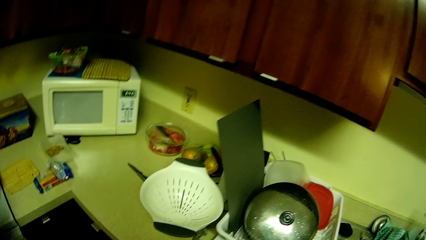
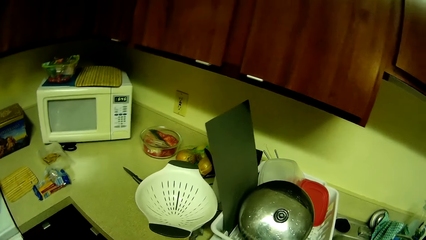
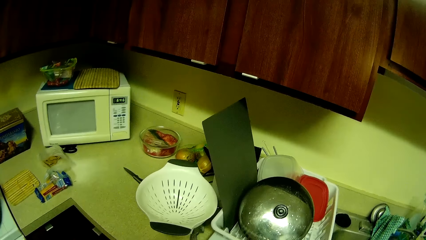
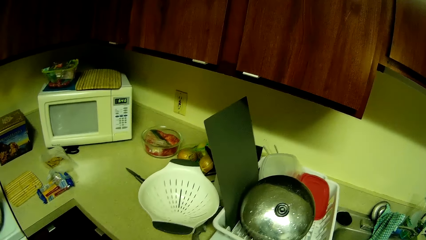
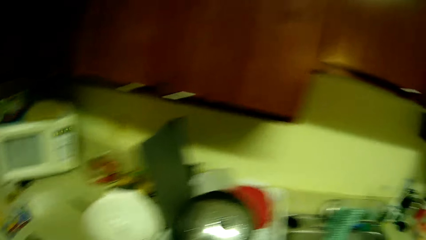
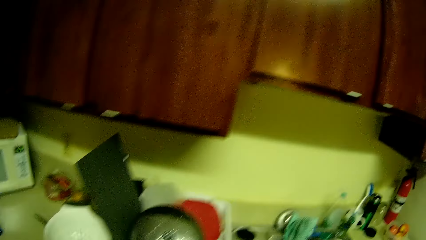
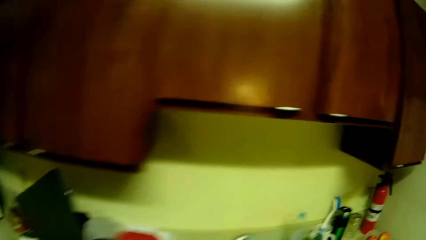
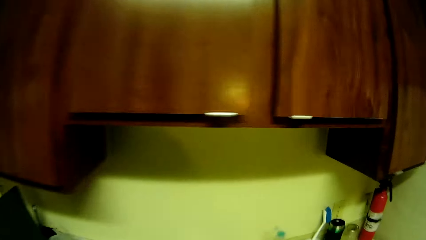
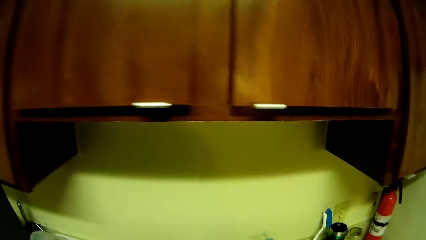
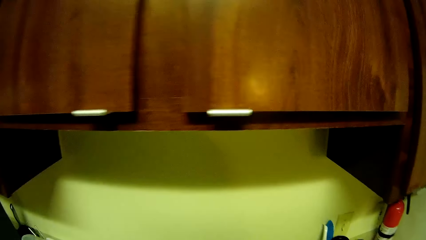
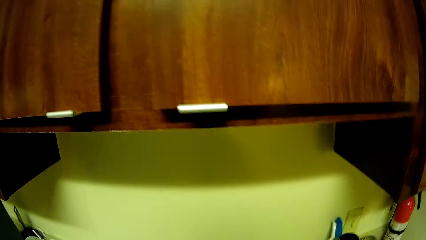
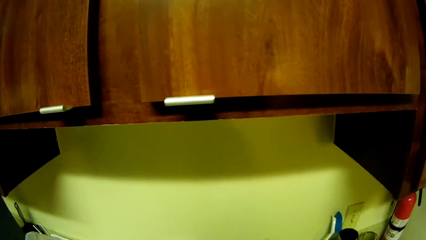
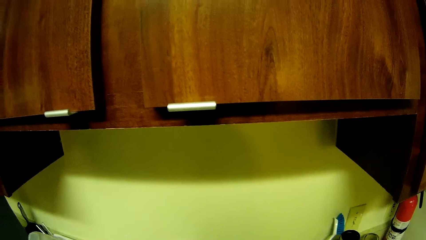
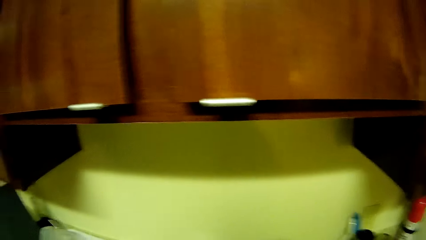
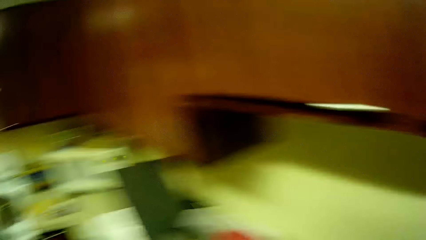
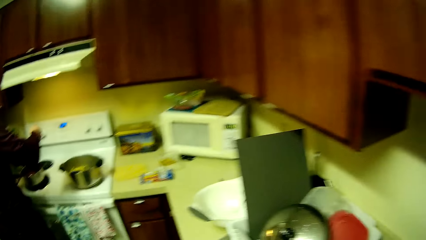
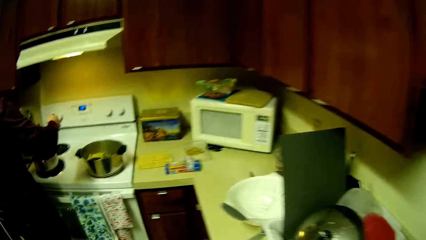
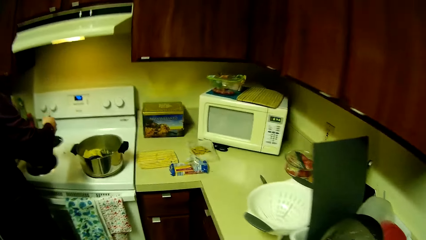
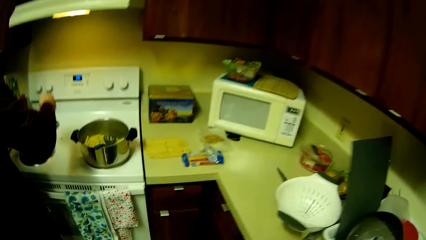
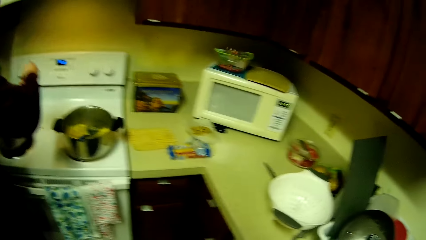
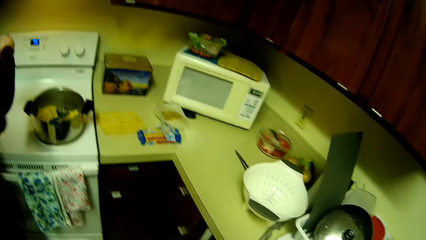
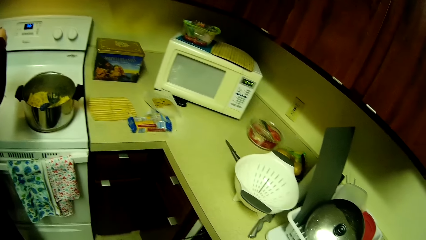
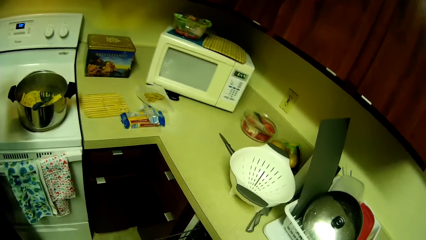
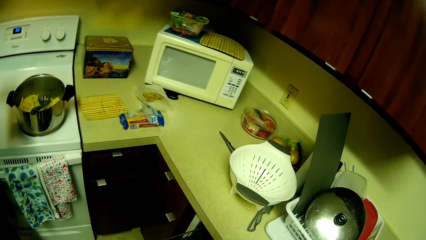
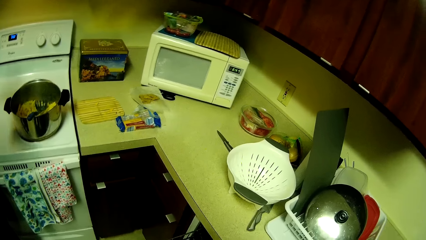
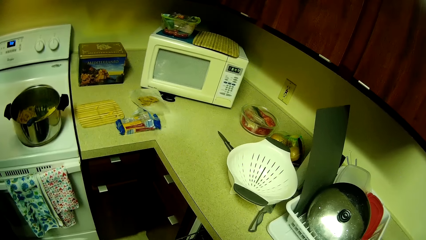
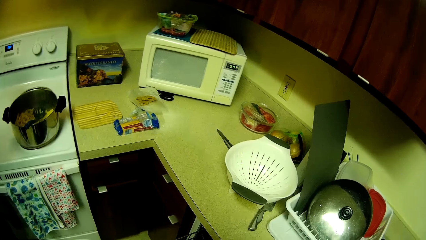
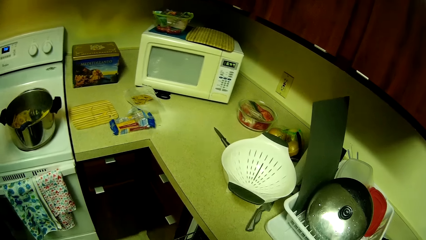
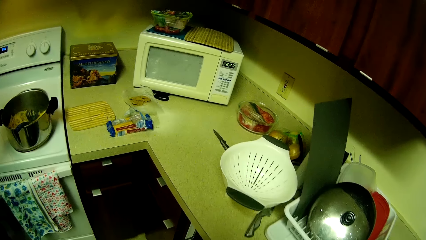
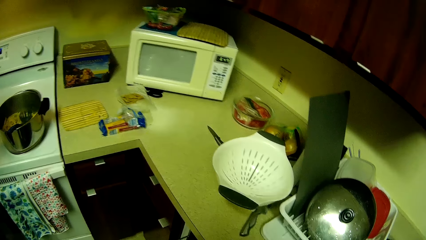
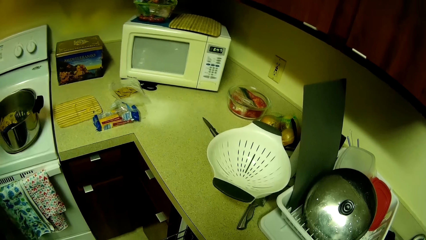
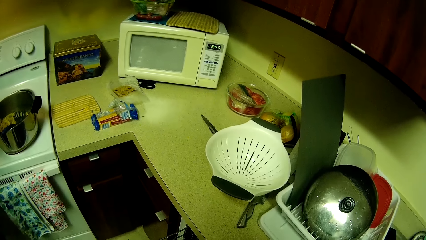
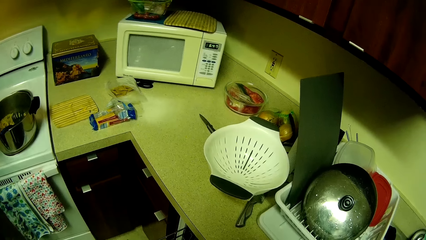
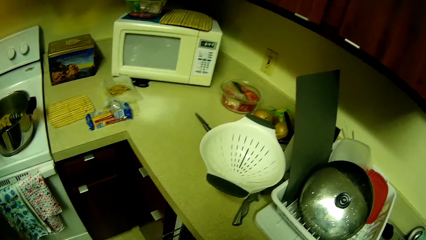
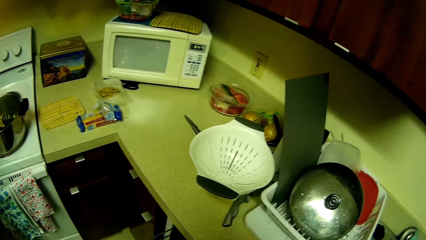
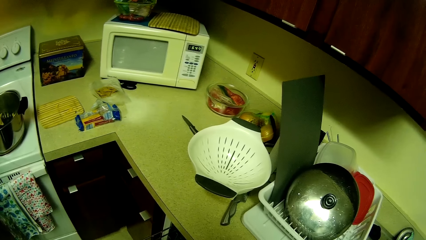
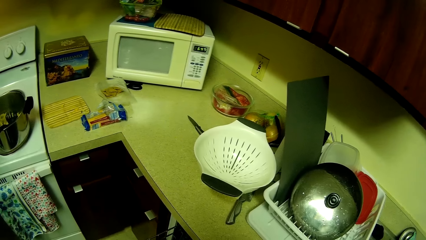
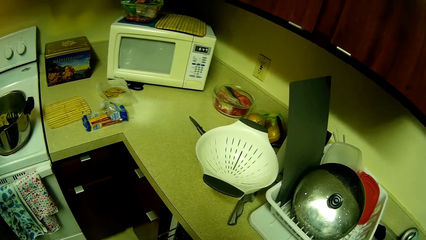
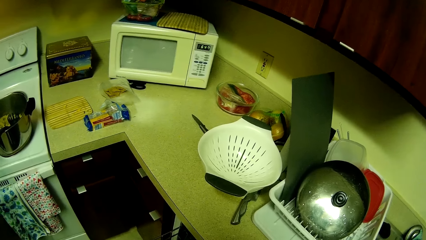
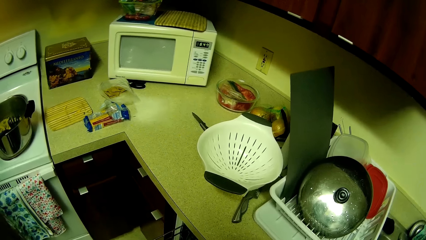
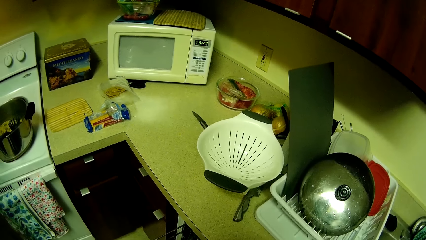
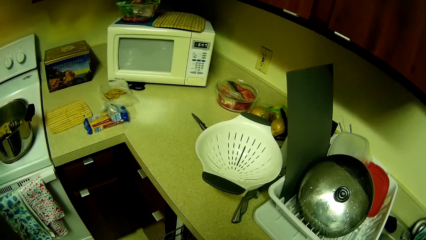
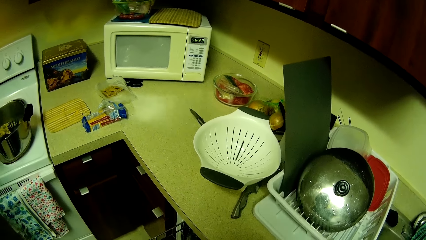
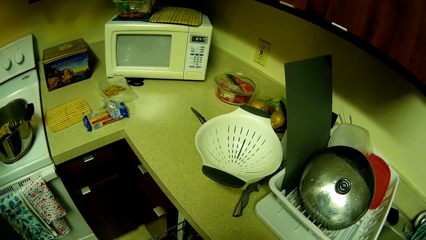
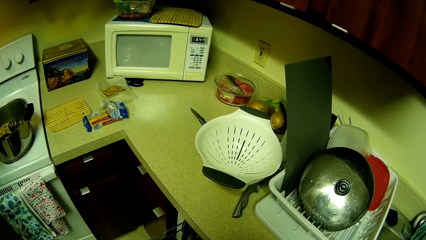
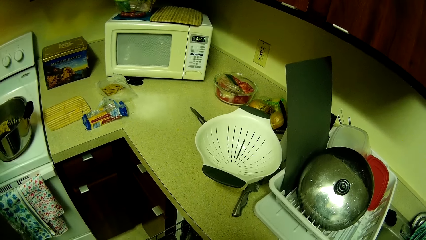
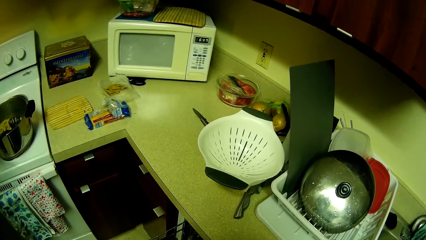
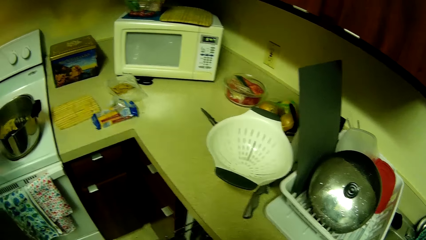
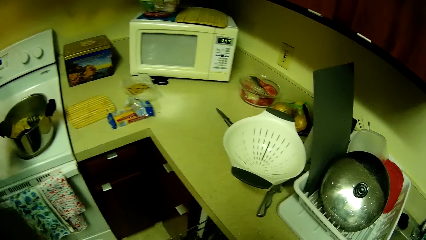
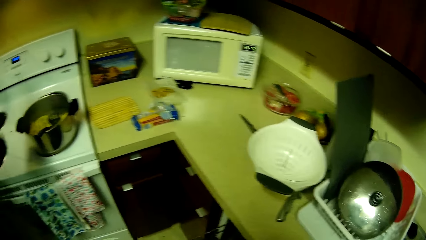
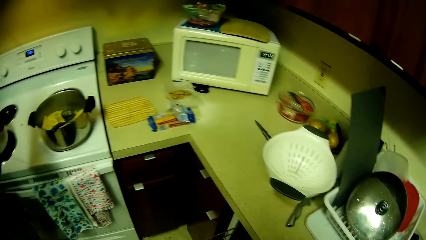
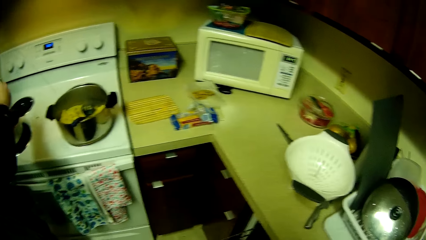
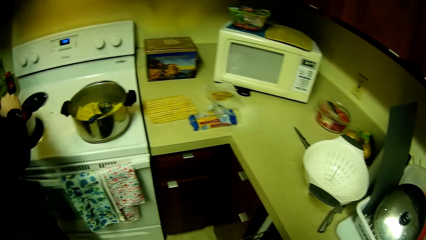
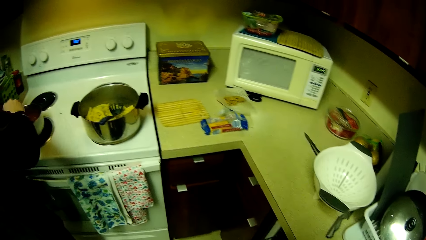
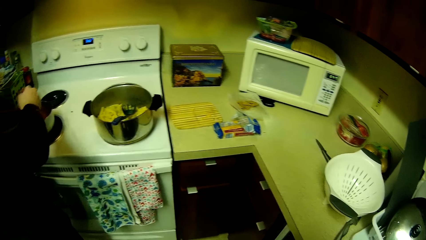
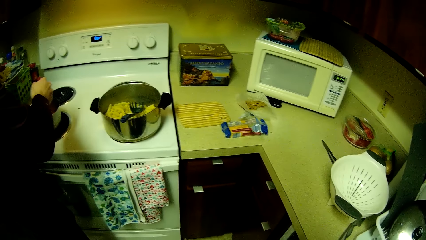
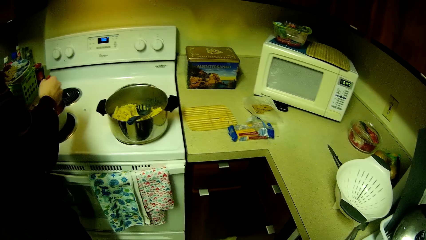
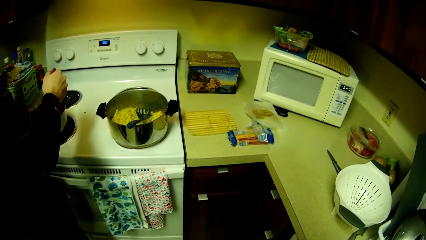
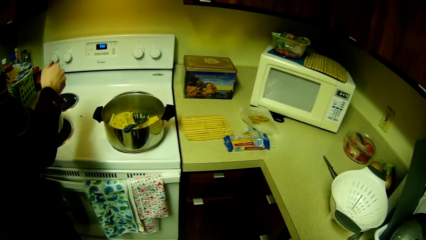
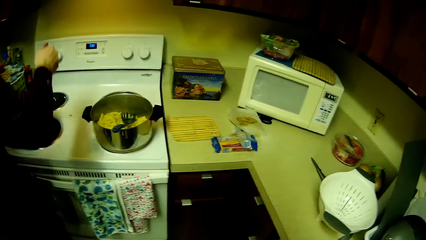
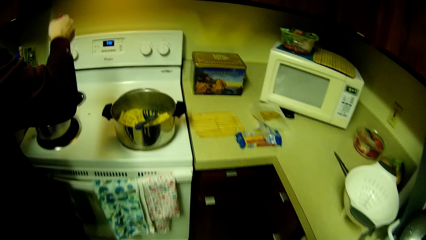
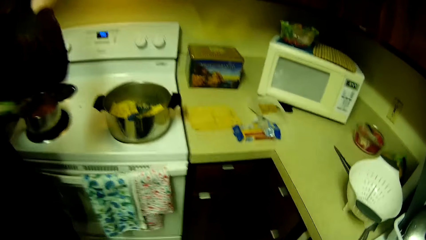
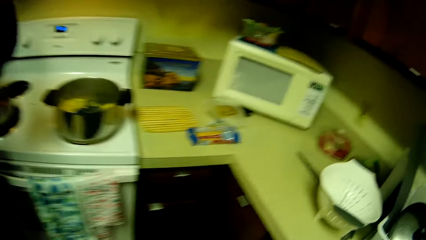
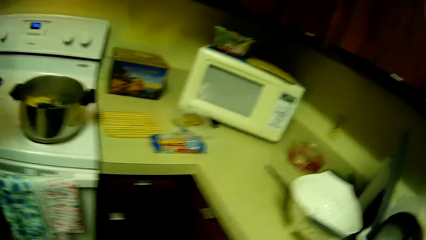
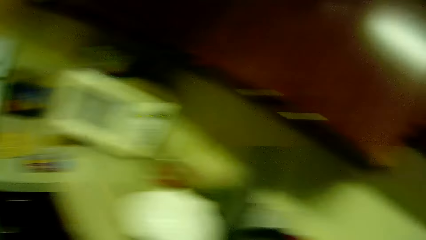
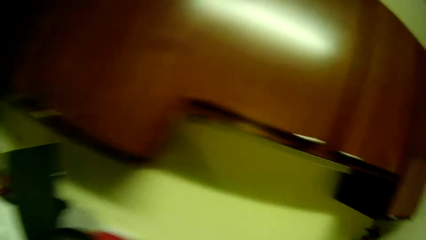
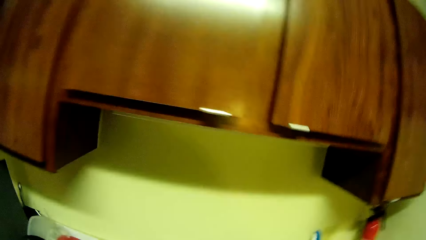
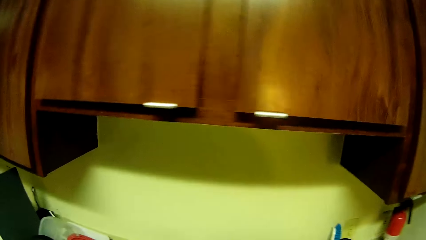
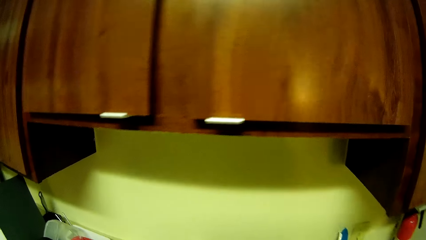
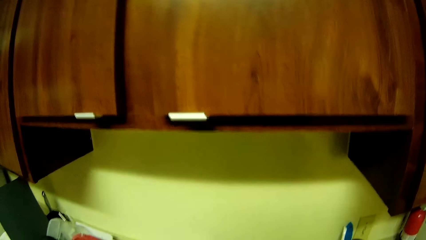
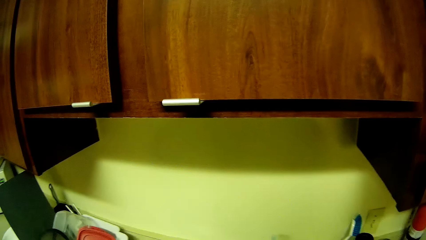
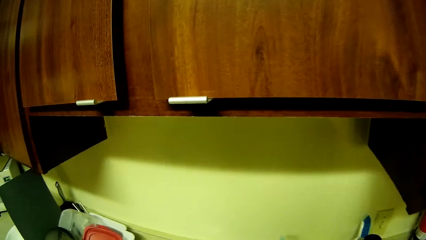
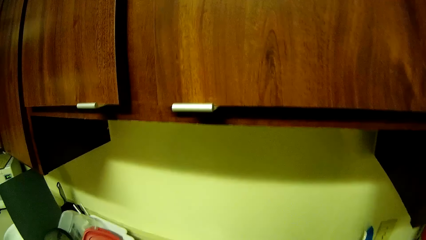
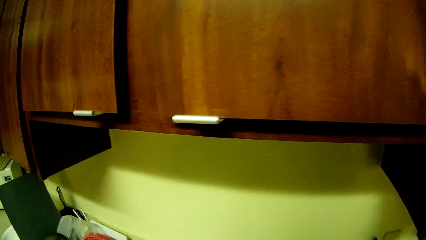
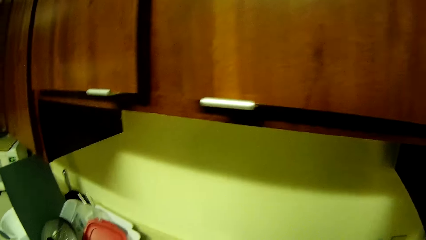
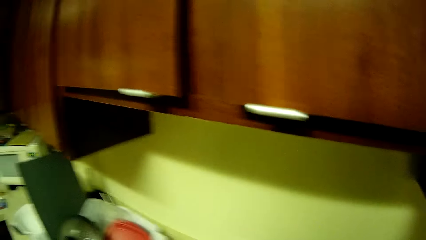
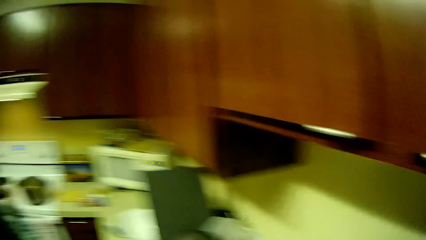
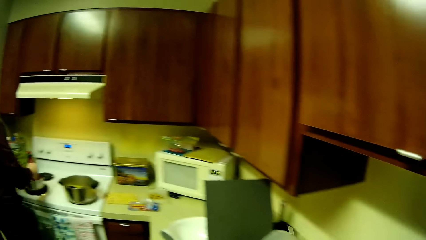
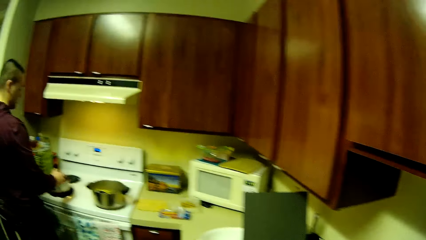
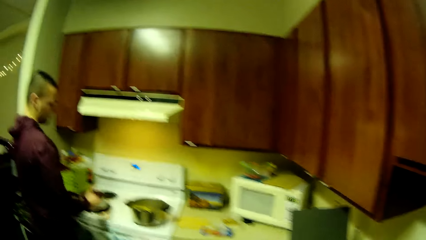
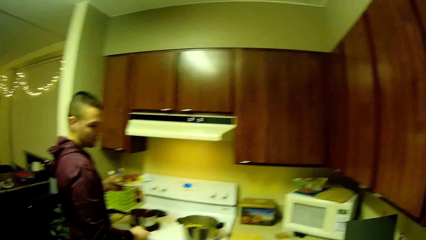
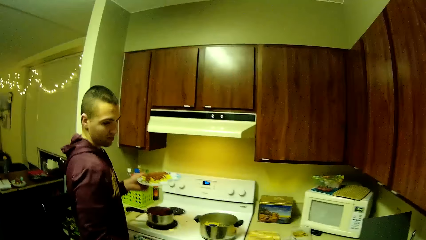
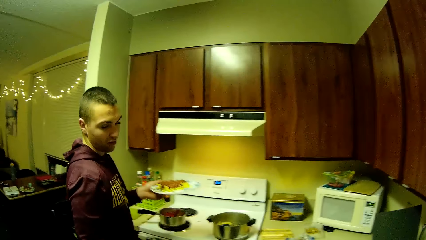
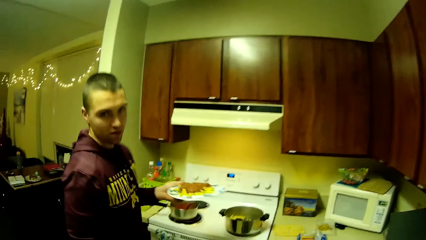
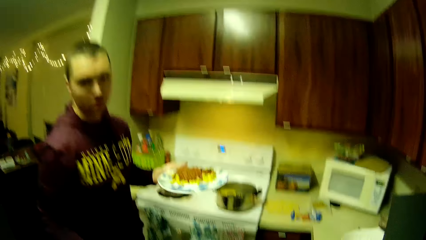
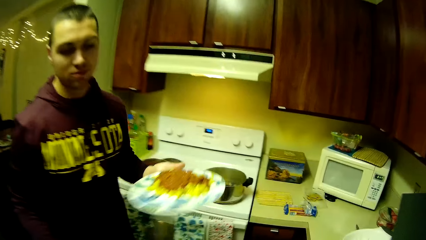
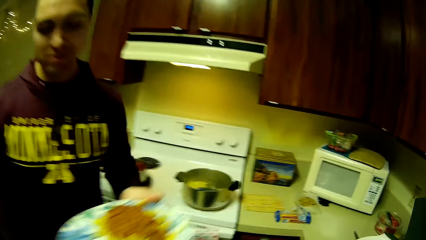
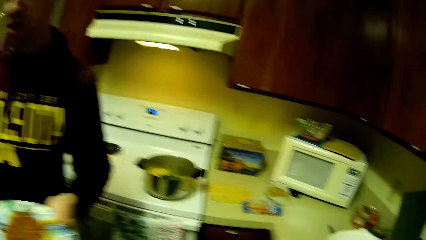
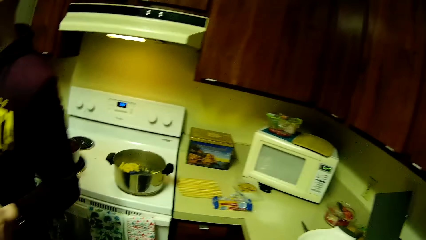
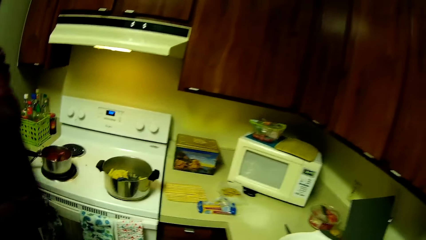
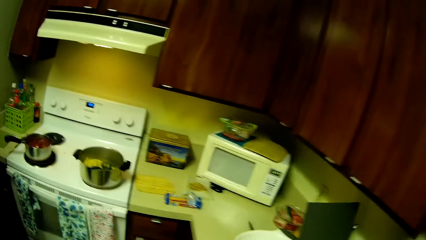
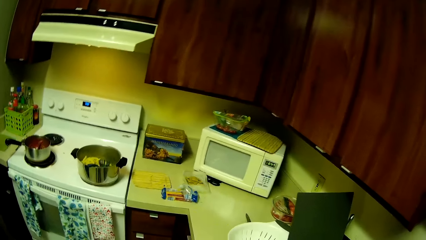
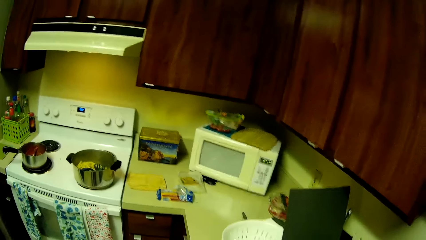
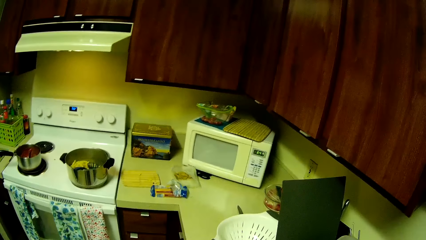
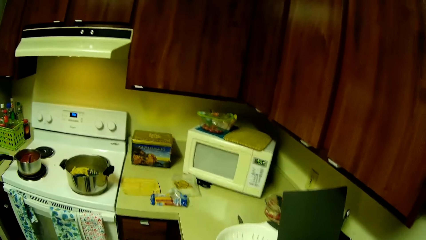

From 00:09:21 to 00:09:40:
The camera wearer moves in the kitchen. A man checks on the food. The man serves food. The camera wearer walks in the kitchen. The man drops the spoon in the saucepan with his right hand. The man walks from the gas stove and fills a plate with food.
